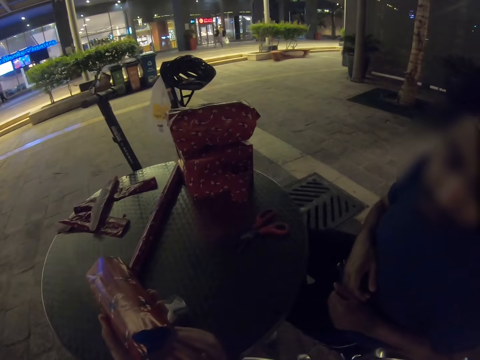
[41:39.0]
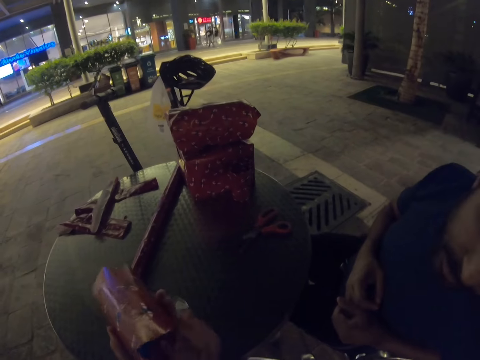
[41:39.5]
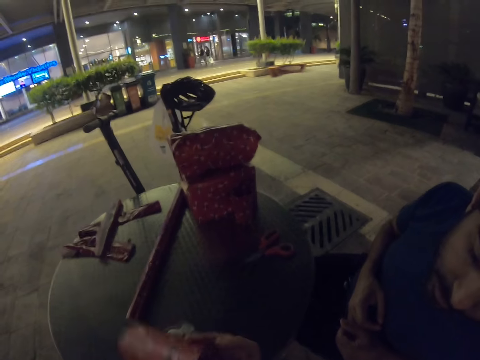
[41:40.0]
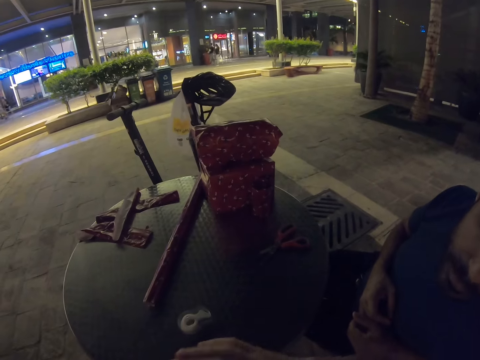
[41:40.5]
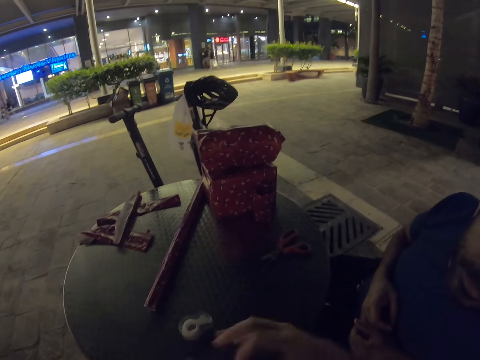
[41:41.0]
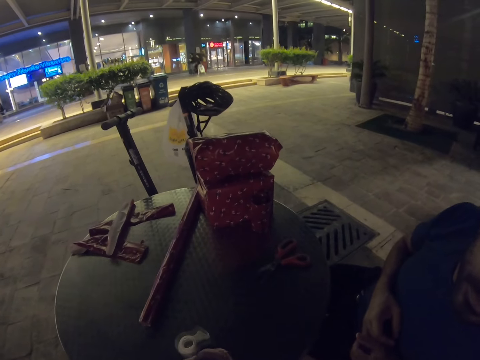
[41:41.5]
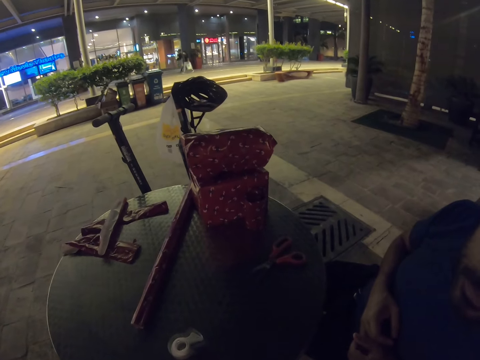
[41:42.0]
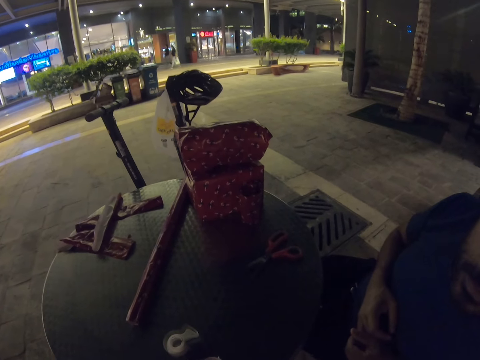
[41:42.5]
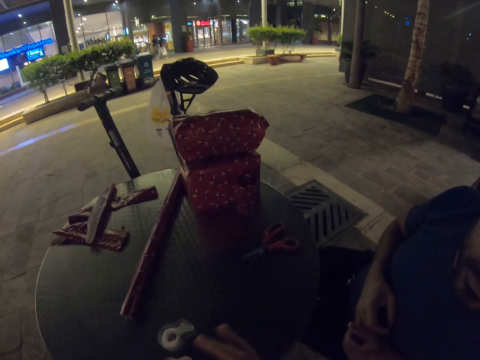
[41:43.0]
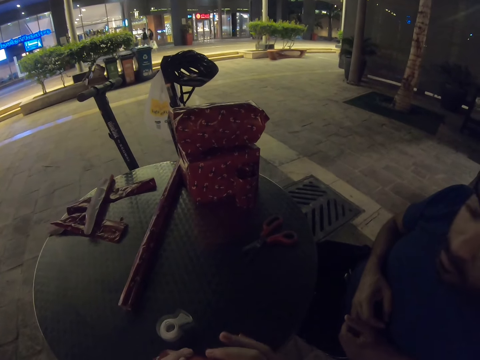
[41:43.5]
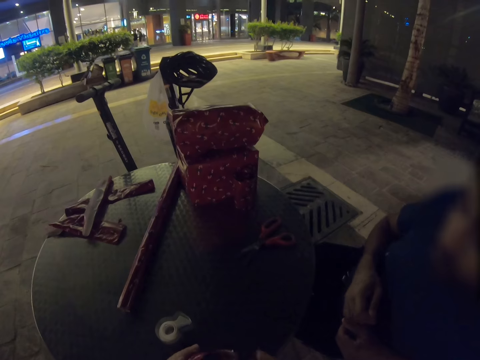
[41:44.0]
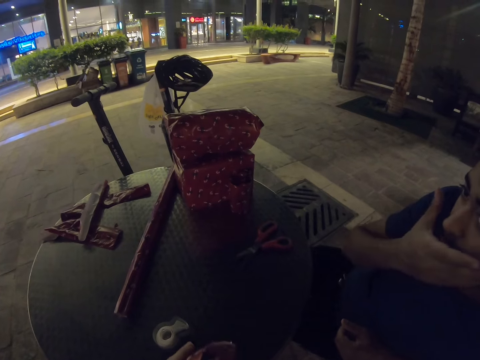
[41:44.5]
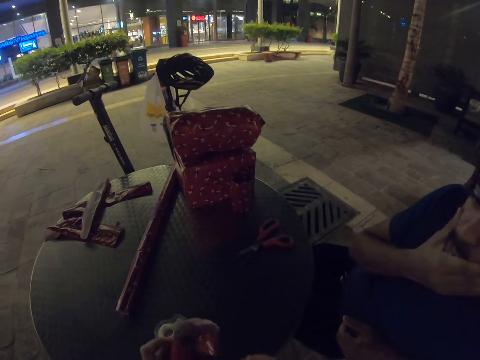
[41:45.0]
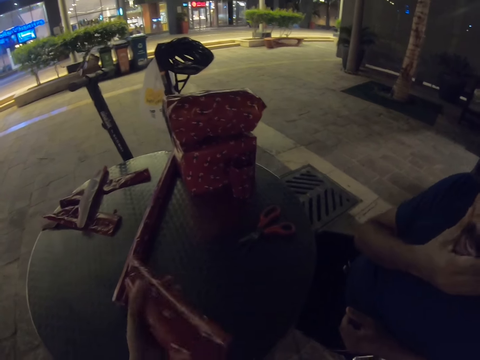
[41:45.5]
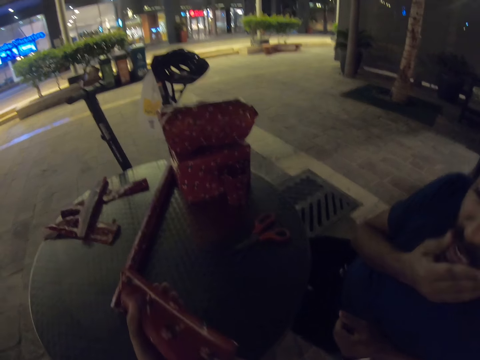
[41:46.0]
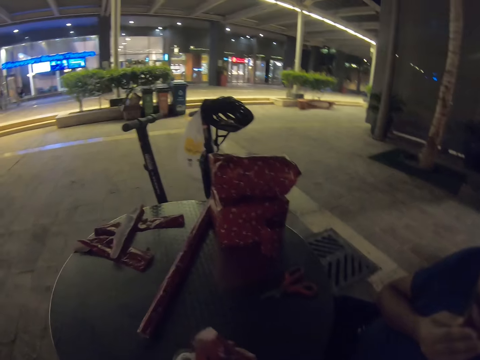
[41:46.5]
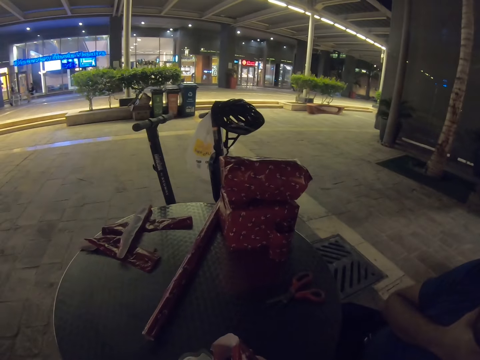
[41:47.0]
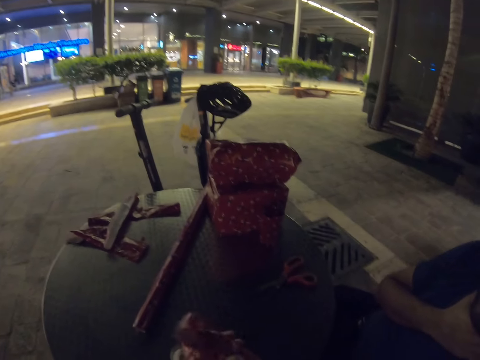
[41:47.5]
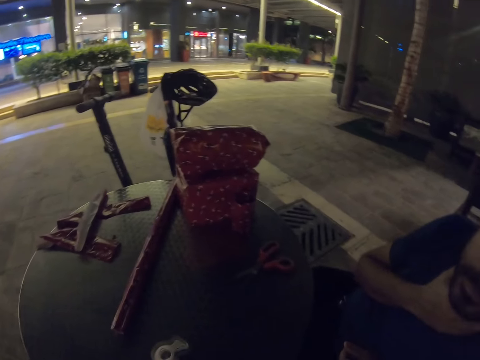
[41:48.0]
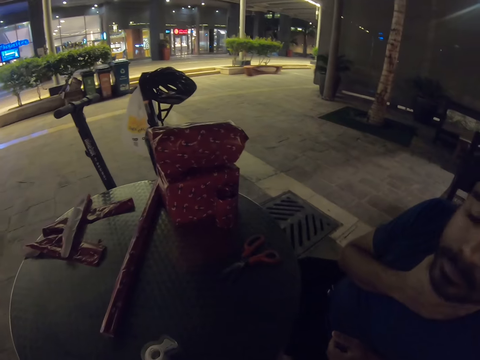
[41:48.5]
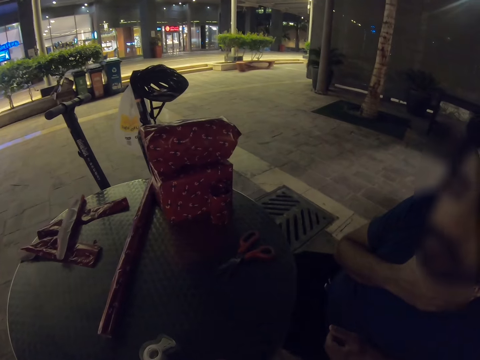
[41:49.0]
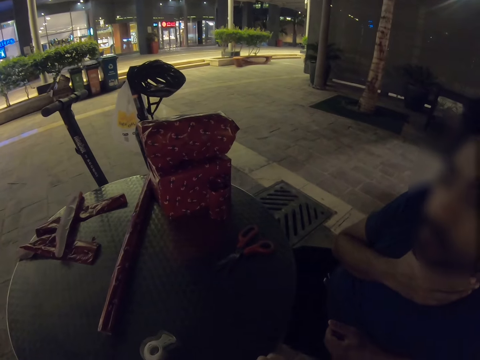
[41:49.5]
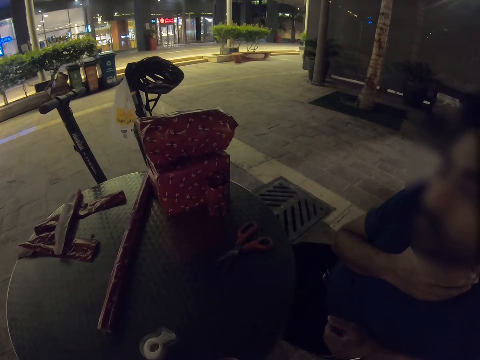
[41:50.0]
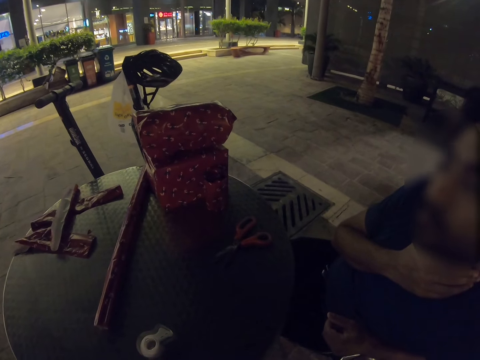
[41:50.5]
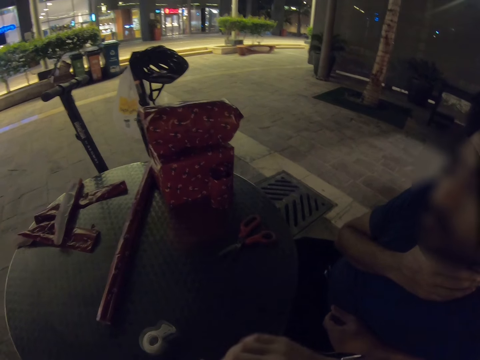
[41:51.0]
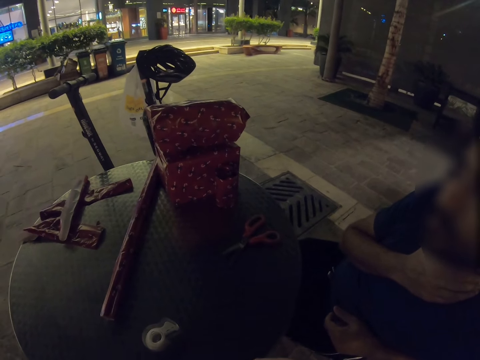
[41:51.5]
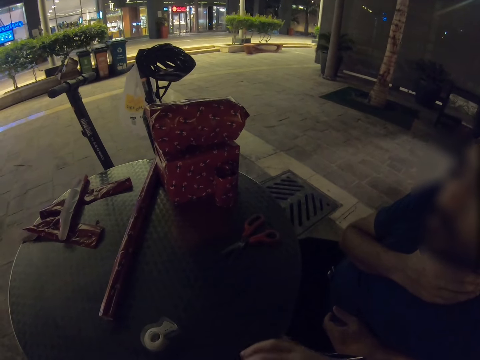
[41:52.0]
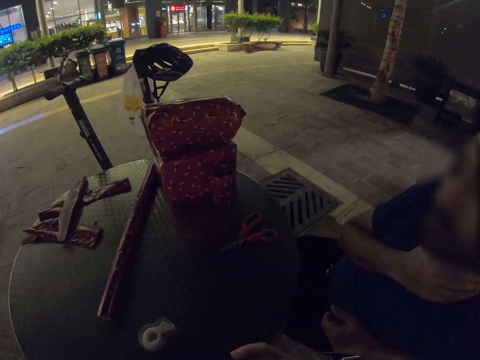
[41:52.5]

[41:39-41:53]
The camera wearer picks up the cup and wraps the cup. The man touches his chin. The camera wearer adjusts the tape. The man touches his neck. The camera wearer wraps the cup.

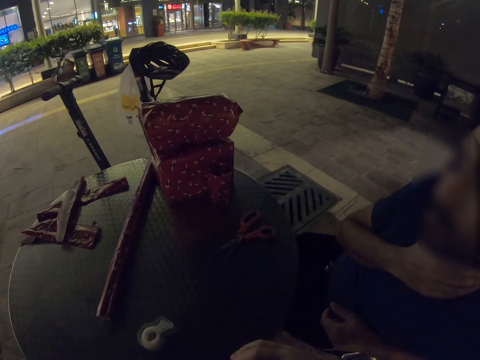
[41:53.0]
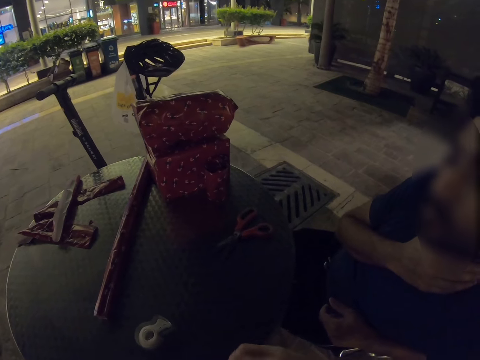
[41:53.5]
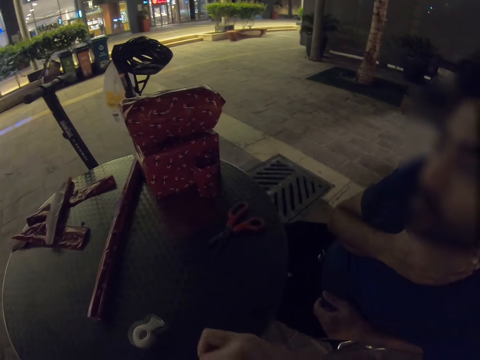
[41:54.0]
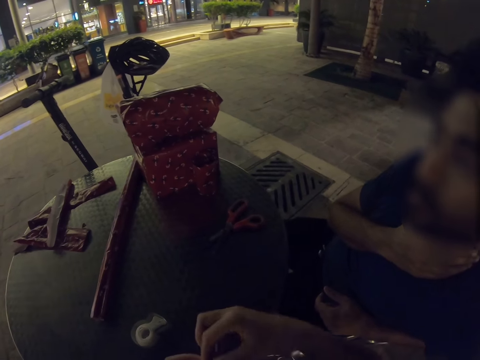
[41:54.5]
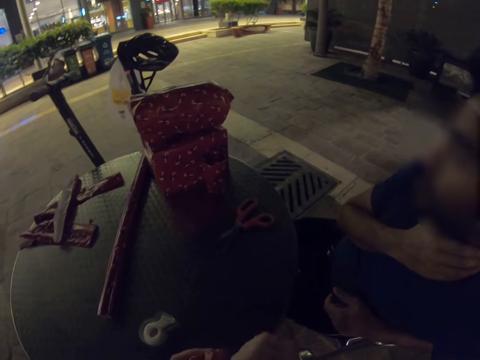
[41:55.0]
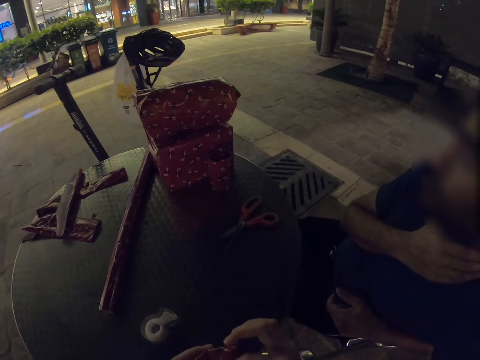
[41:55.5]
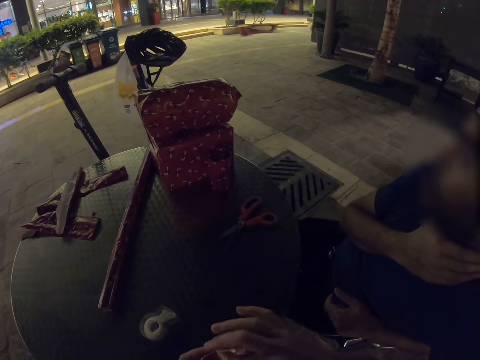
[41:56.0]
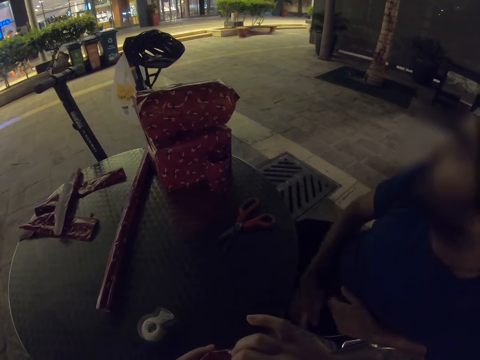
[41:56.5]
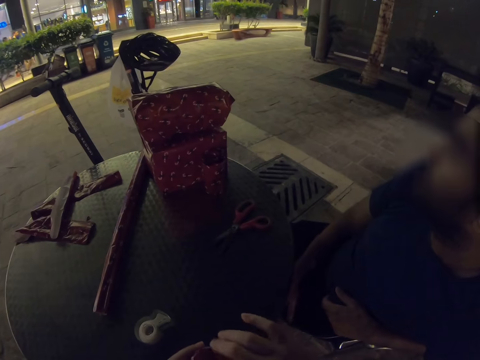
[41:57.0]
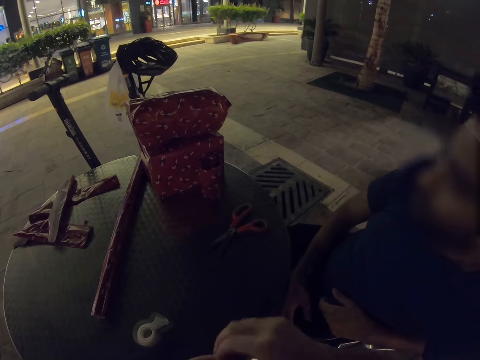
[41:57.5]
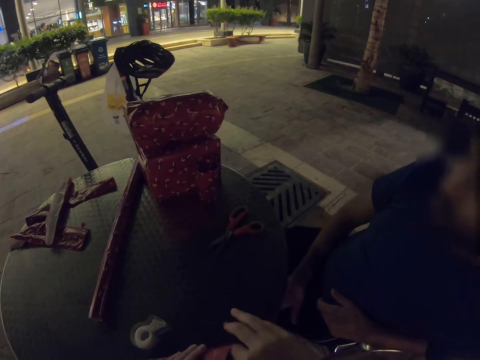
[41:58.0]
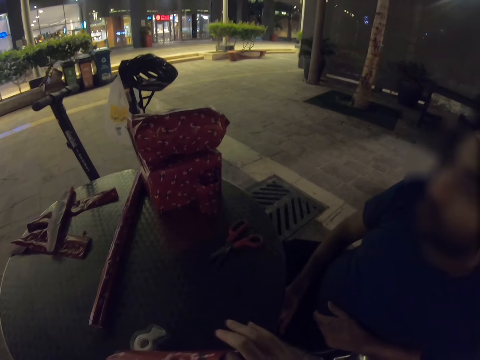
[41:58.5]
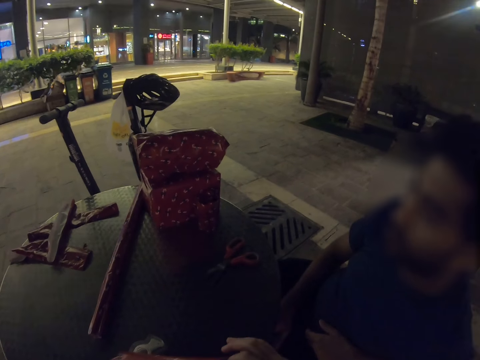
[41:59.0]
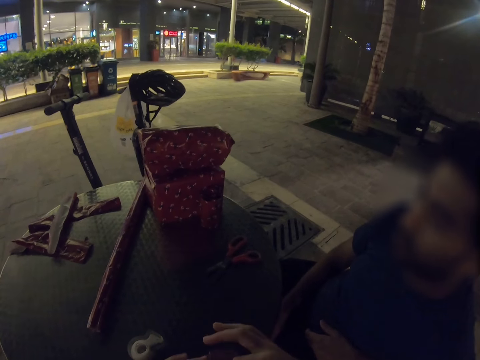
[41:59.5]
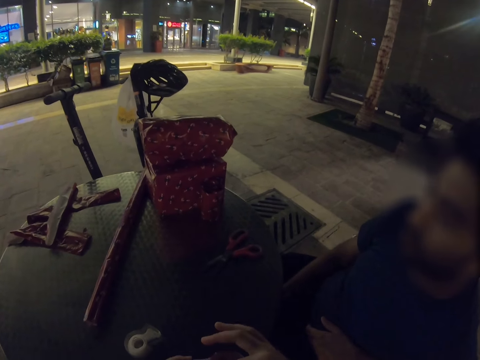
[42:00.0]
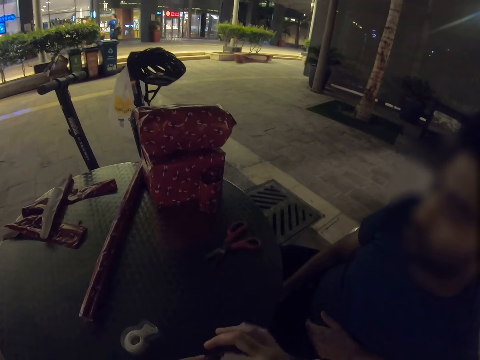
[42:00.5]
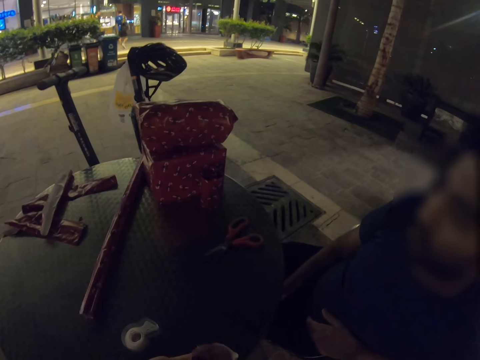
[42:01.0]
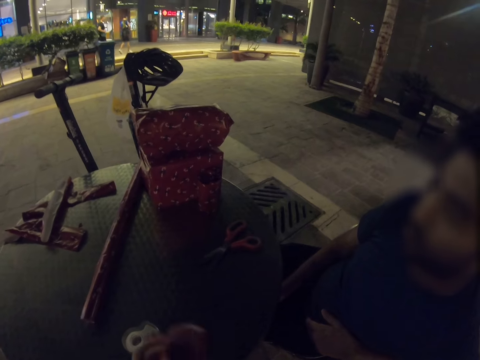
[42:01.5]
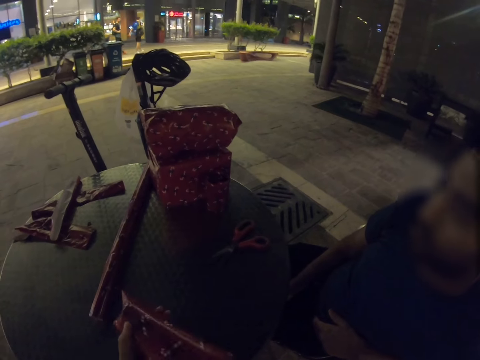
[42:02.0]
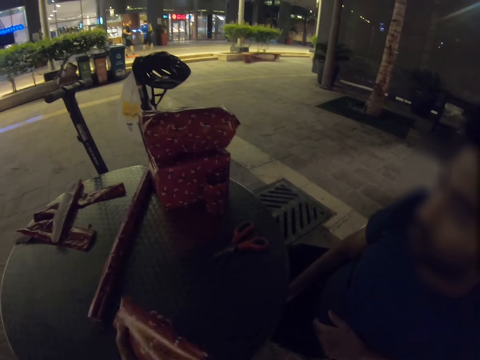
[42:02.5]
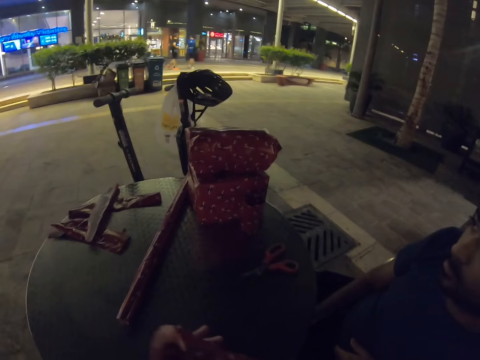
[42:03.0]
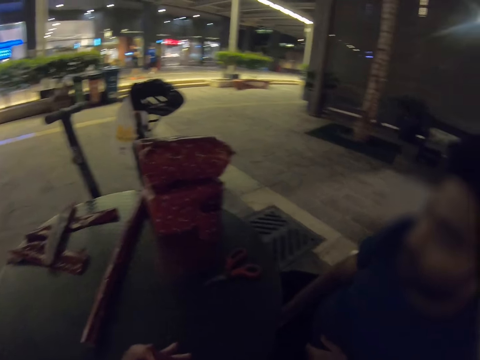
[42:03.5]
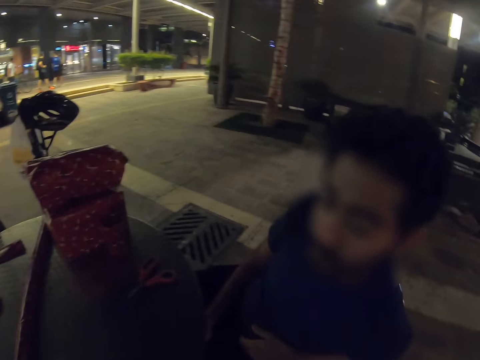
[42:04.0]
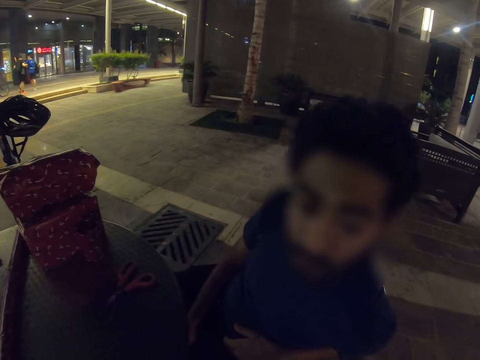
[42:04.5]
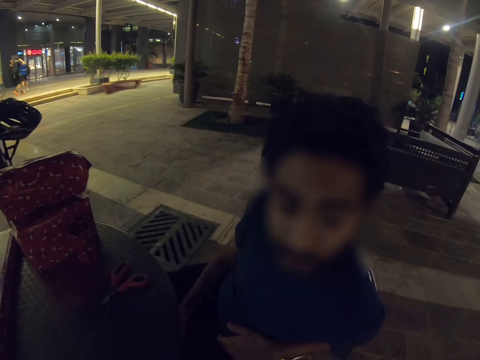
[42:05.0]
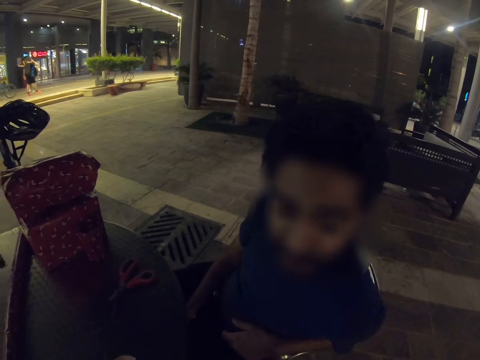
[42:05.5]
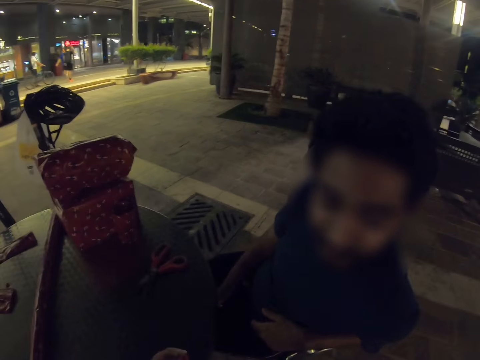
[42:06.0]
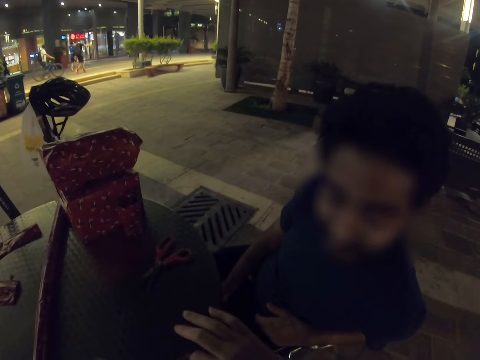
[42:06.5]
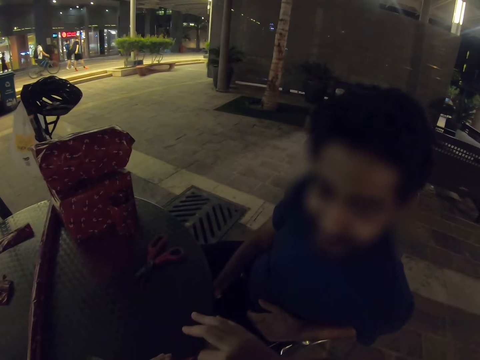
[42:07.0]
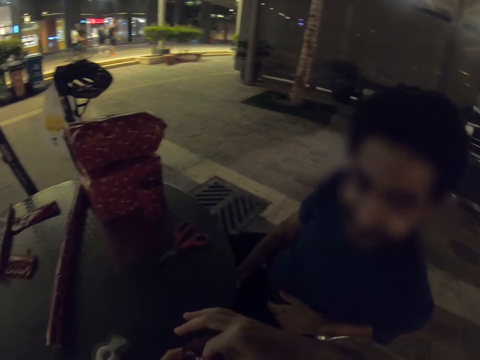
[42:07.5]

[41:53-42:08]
The camera wearer moves their hands. The man places his right hand on his lap.
